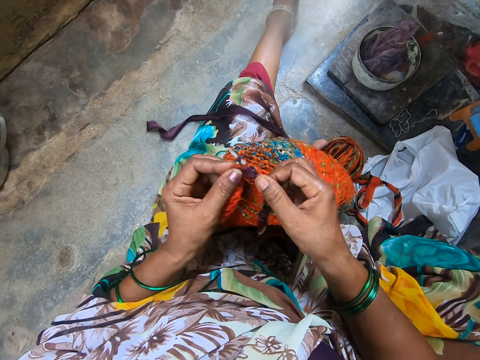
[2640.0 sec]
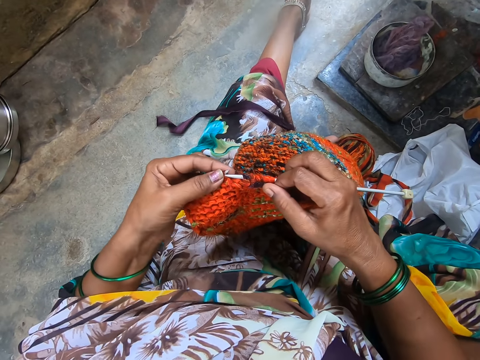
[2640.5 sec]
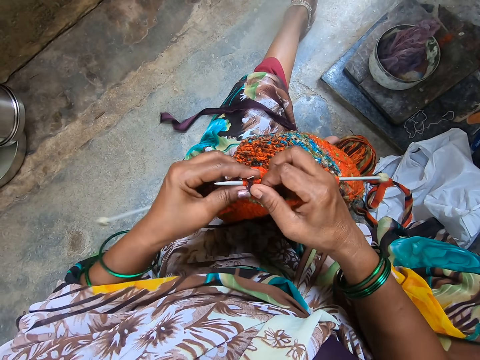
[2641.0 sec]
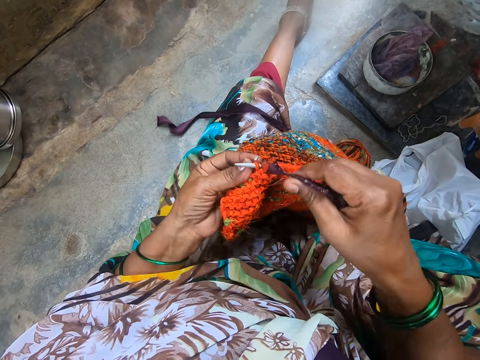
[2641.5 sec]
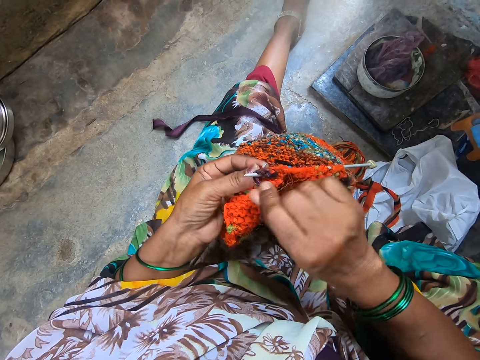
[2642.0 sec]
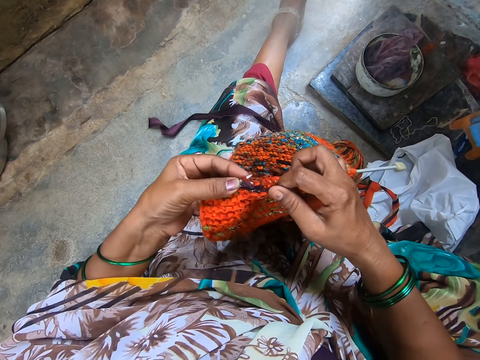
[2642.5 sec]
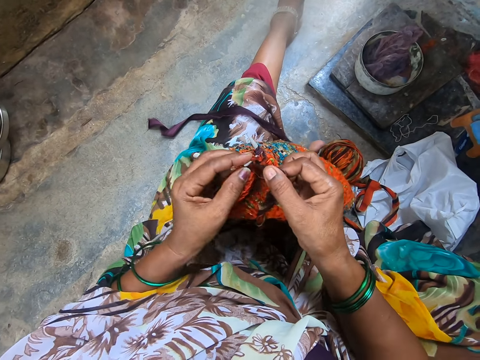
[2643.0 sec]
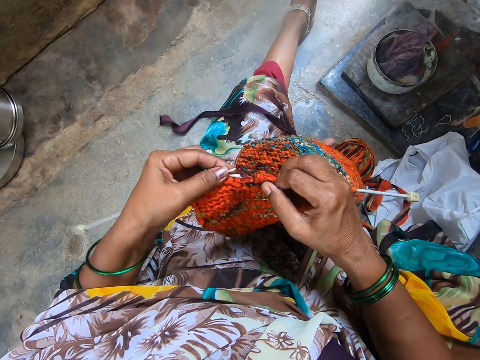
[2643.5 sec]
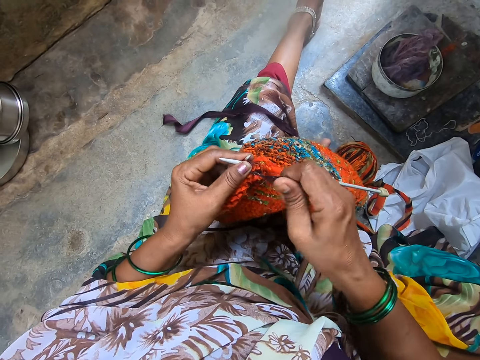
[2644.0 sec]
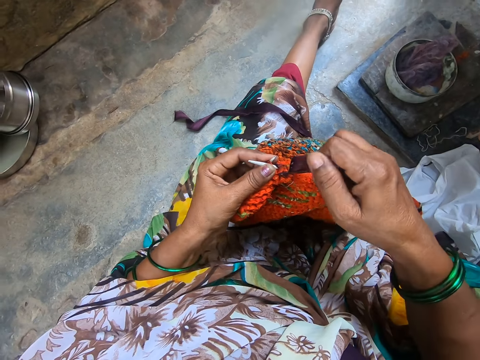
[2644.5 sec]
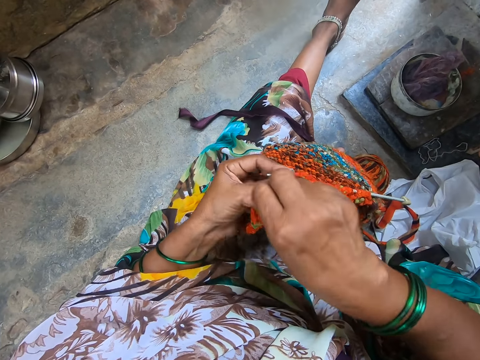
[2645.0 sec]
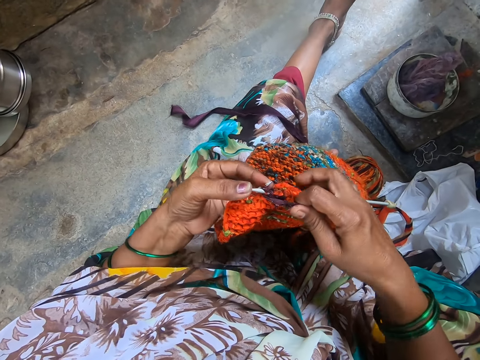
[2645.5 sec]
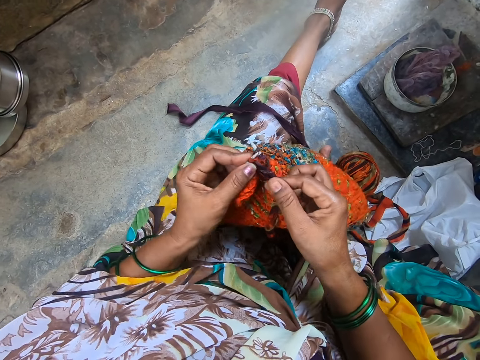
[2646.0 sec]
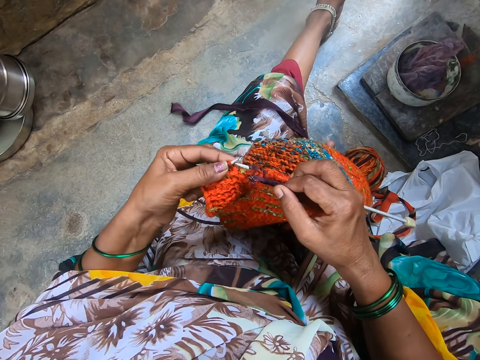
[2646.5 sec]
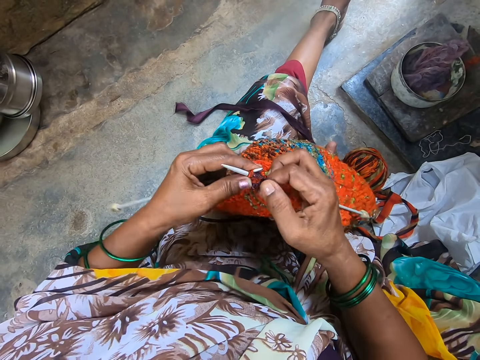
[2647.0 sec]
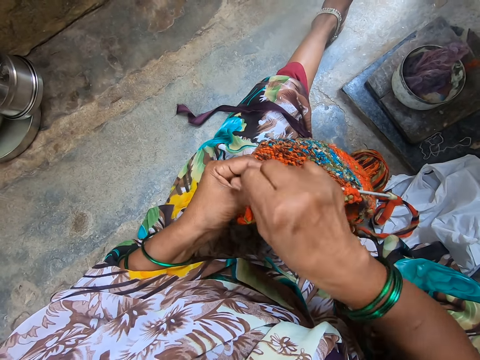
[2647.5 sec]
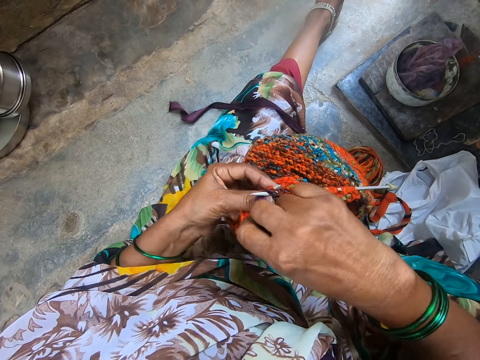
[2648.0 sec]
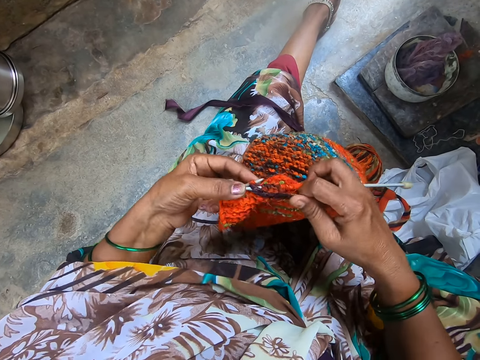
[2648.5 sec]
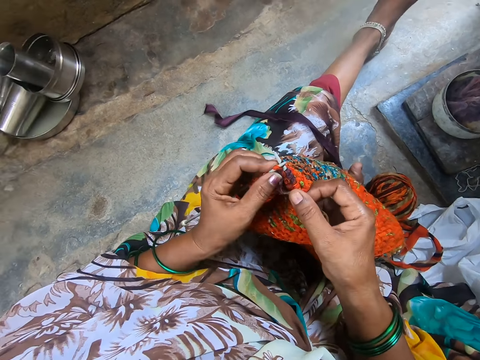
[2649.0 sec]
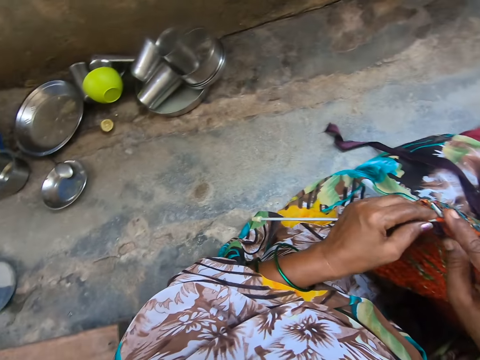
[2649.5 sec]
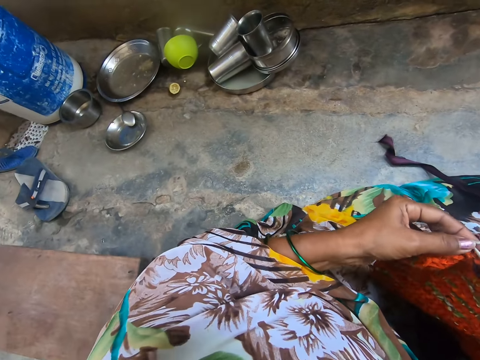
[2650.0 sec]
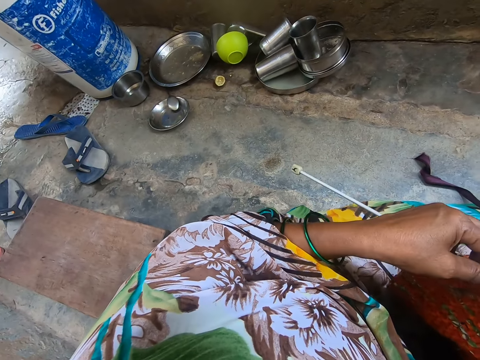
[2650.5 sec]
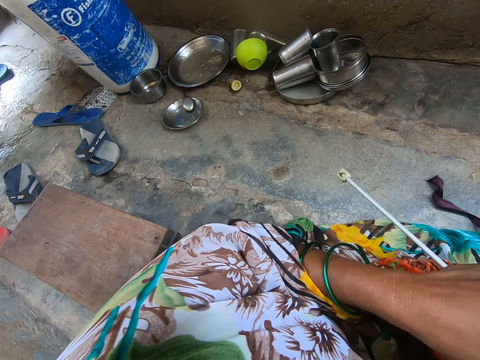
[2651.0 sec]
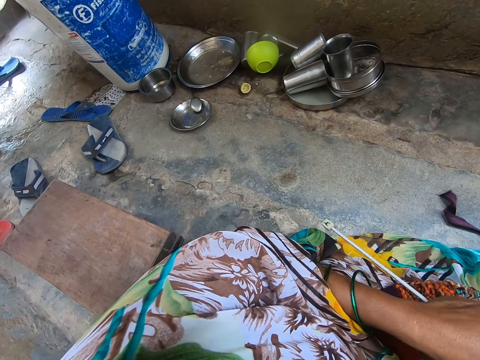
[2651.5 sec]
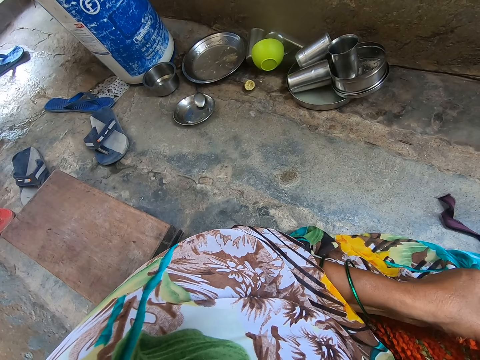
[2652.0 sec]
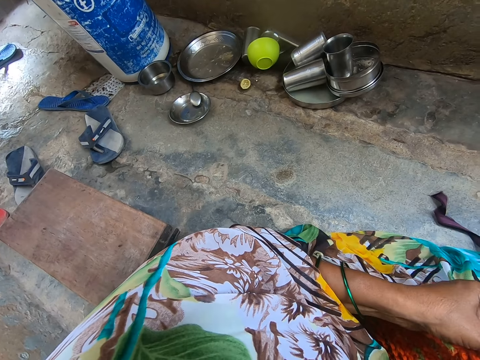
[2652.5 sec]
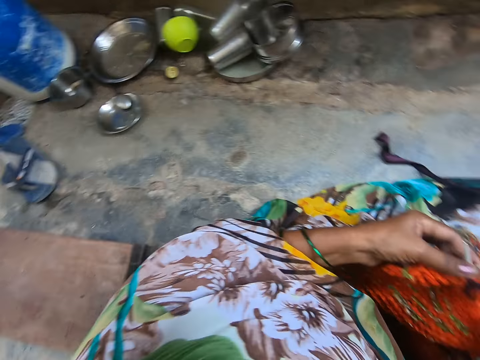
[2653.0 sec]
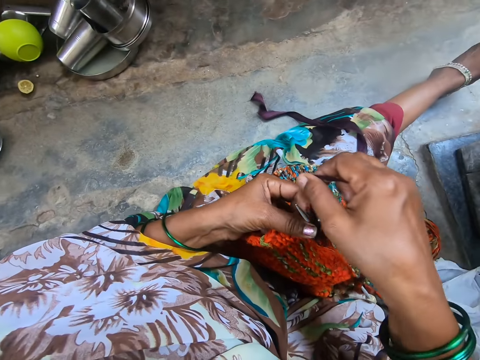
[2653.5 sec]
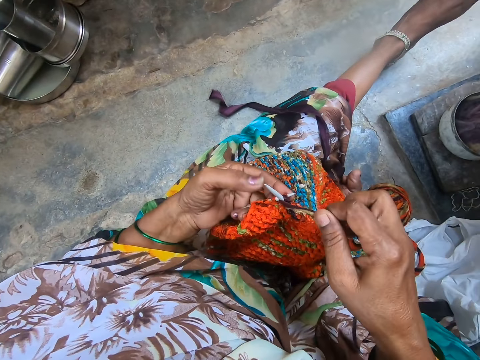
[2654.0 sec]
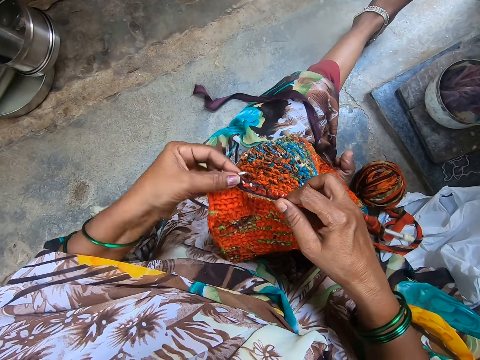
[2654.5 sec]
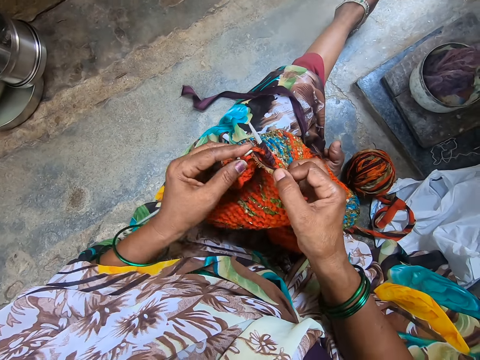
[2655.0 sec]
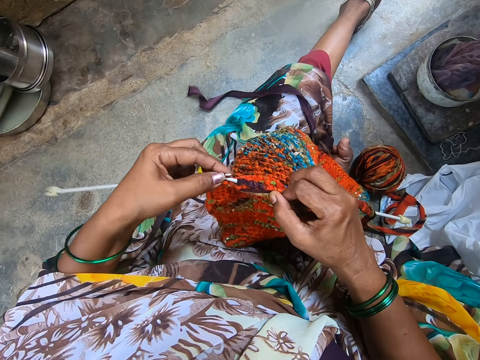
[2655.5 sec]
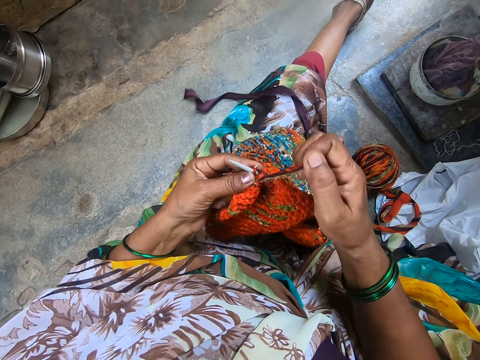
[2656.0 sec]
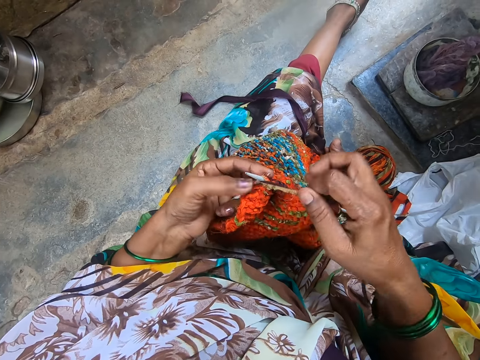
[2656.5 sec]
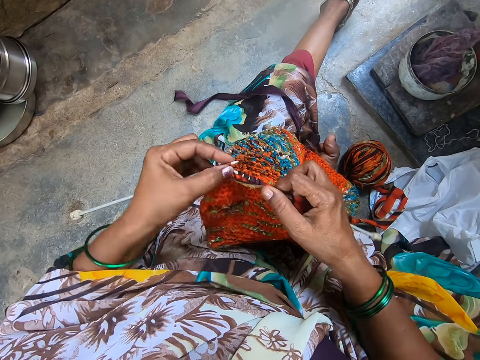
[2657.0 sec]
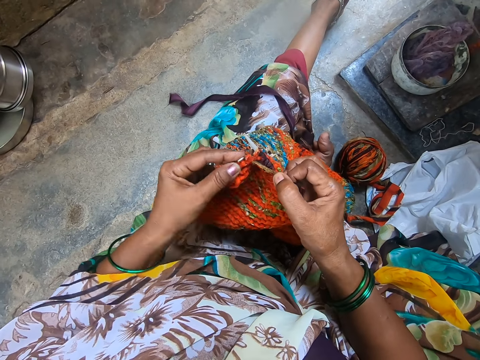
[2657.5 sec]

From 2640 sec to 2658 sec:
The camera wearer looks in the room. They knit the fabric.

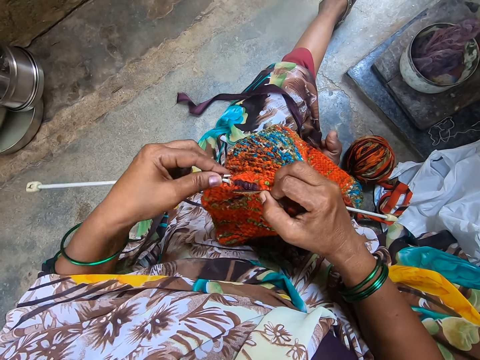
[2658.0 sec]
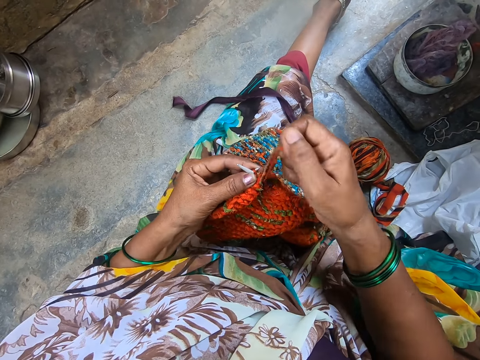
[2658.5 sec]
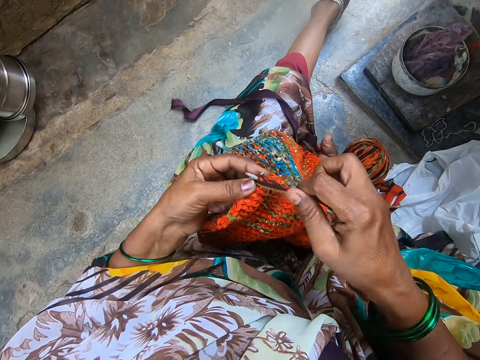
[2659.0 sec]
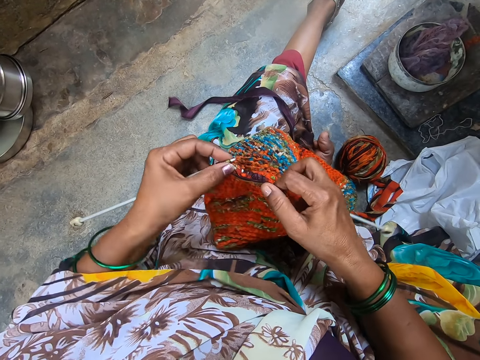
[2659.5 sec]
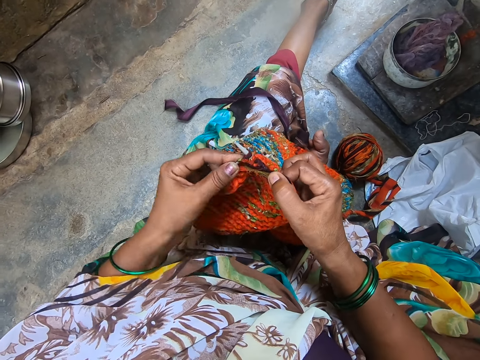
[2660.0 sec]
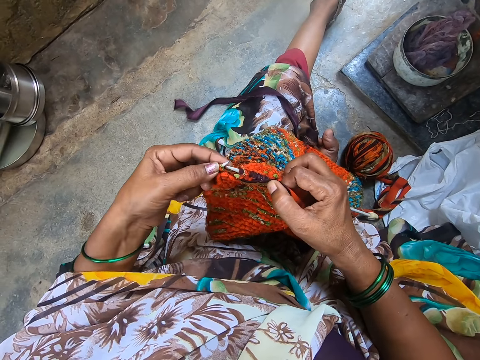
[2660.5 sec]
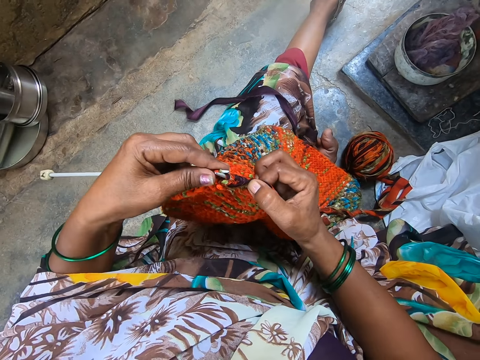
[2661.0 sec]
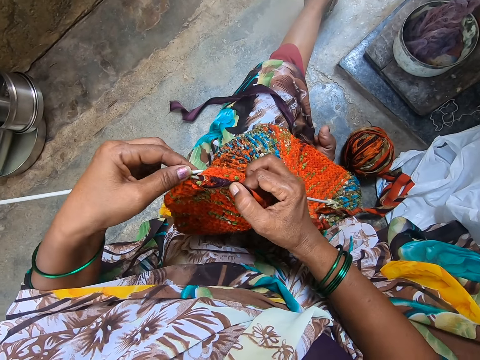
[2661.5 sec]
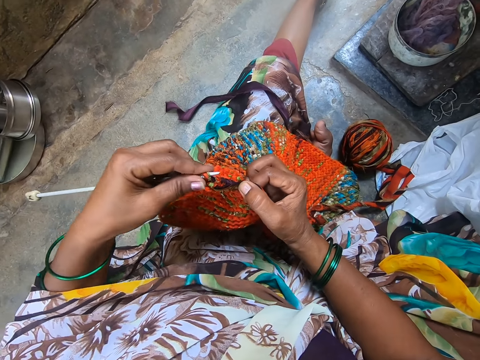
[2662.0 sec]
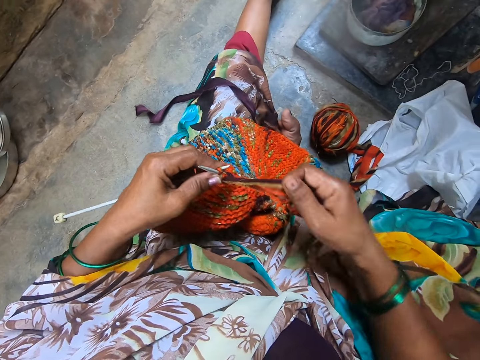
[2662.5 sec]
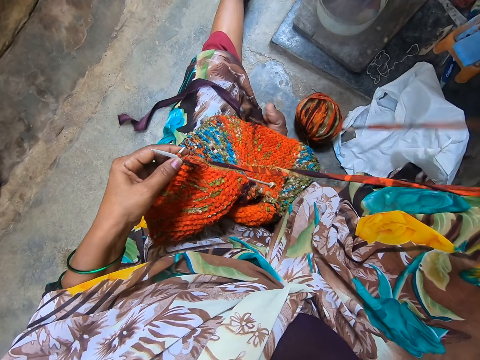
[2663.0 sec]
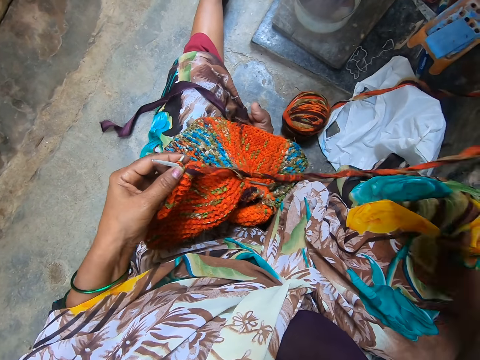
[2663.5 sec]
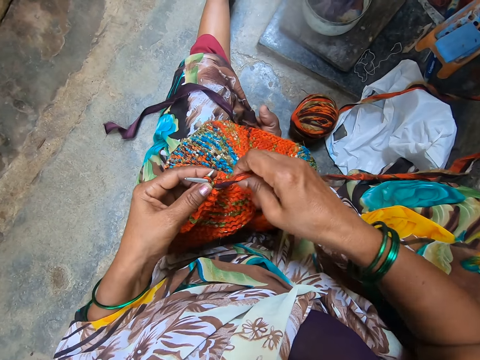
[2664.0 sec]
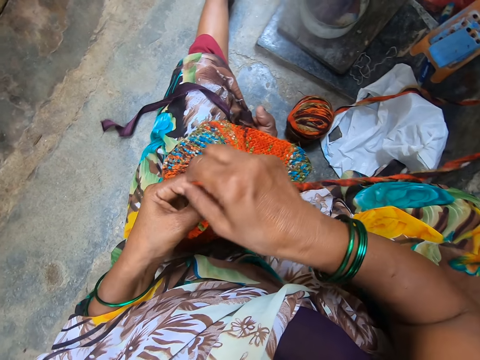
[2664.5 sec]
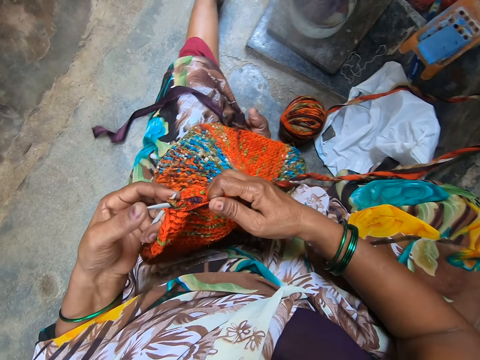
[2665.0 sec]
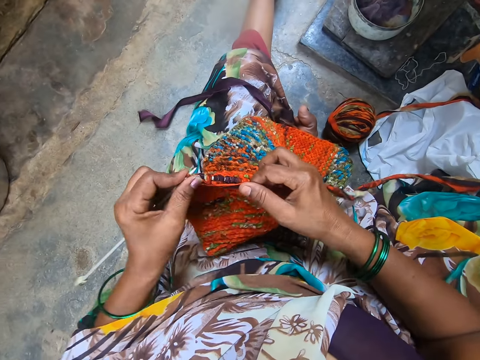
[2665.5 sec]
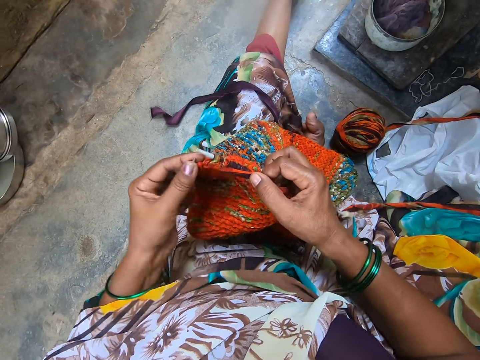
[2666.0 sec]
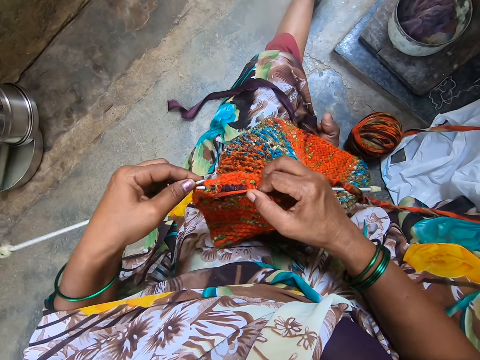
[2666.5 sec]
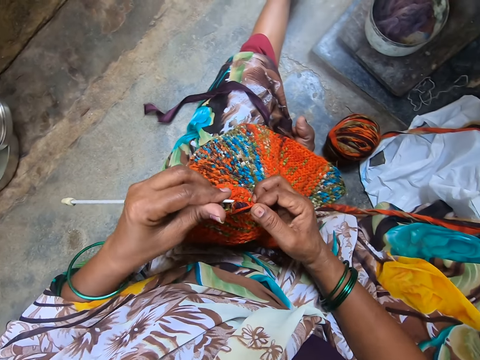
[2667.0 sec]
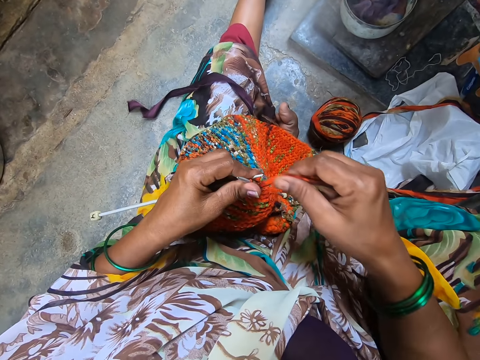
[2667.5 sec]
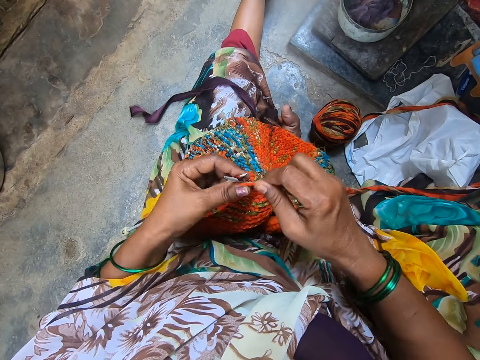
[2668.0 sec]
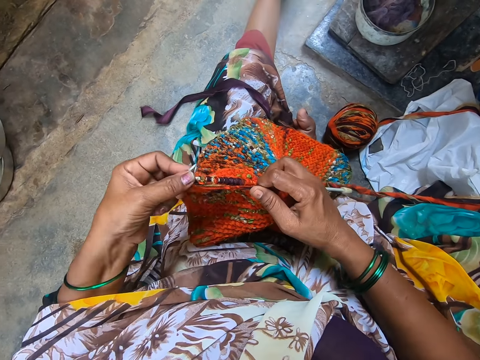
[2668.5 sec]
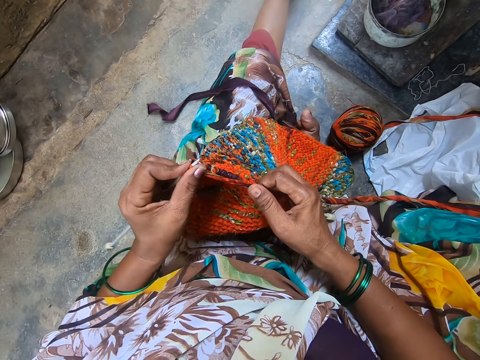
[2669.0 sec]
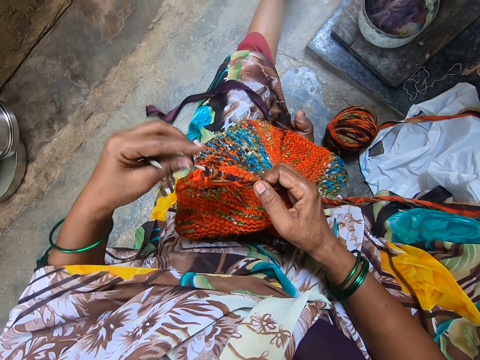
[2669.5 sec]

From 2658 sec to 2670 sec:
The camera wearer straightens the thread. They knit the fabric.
